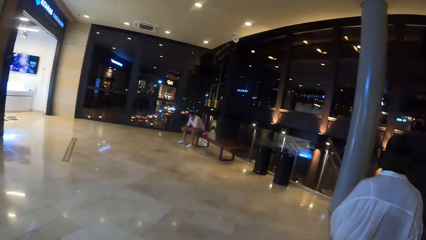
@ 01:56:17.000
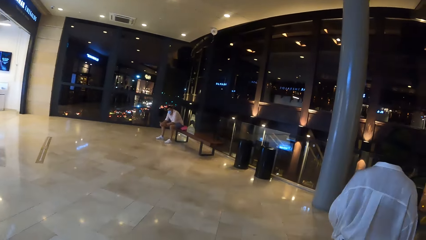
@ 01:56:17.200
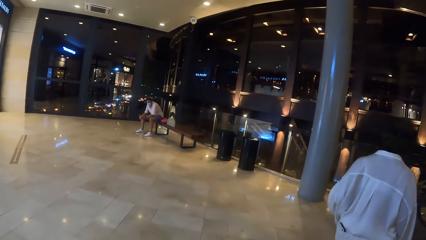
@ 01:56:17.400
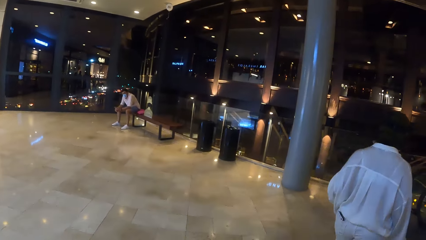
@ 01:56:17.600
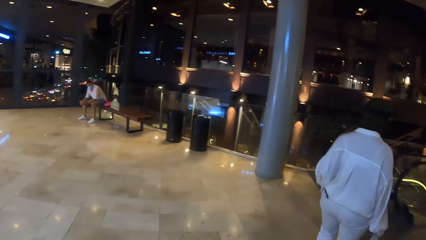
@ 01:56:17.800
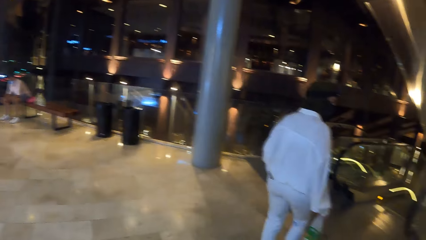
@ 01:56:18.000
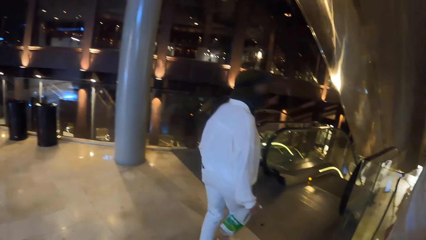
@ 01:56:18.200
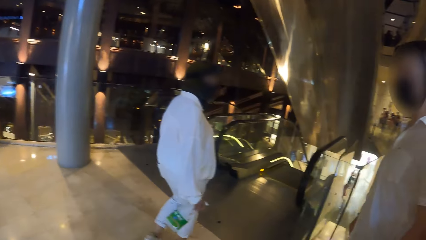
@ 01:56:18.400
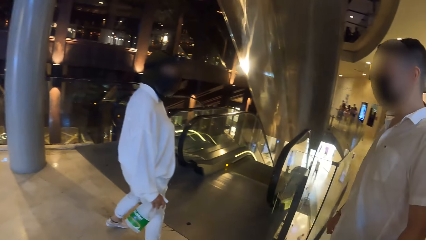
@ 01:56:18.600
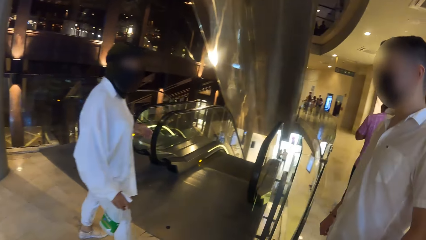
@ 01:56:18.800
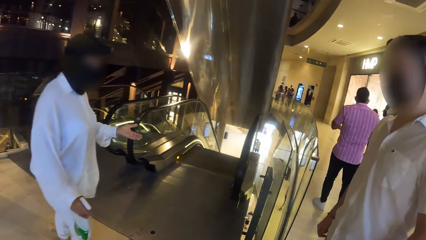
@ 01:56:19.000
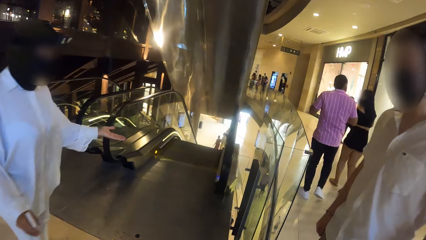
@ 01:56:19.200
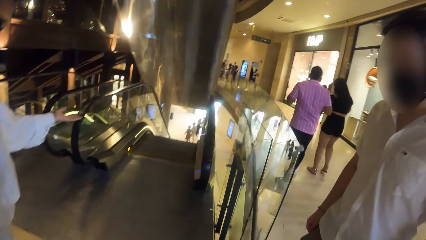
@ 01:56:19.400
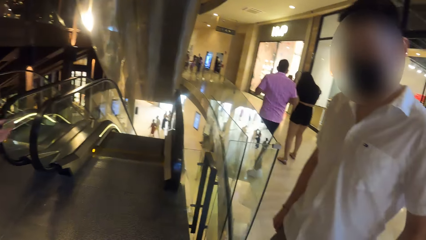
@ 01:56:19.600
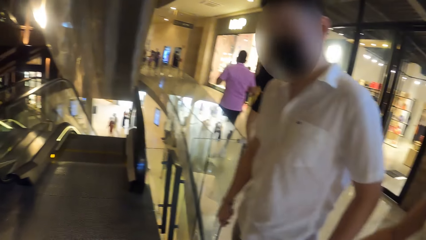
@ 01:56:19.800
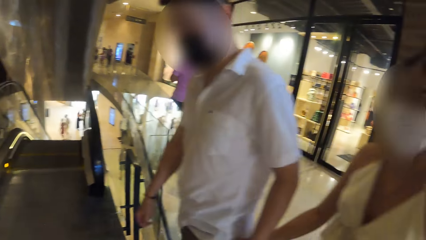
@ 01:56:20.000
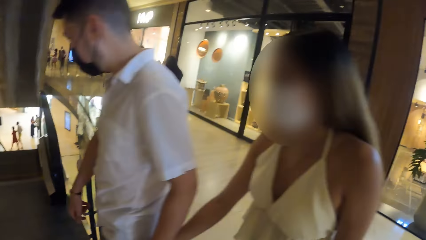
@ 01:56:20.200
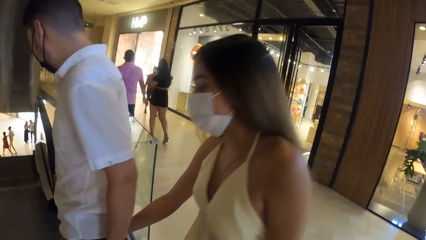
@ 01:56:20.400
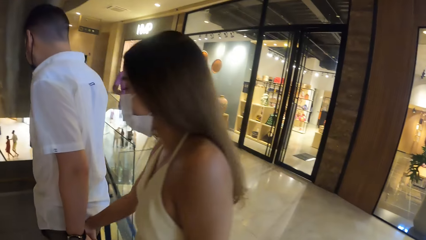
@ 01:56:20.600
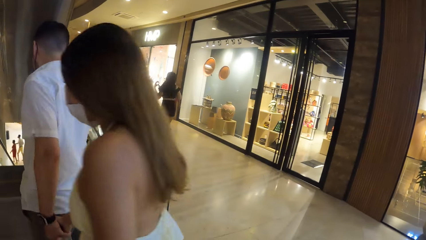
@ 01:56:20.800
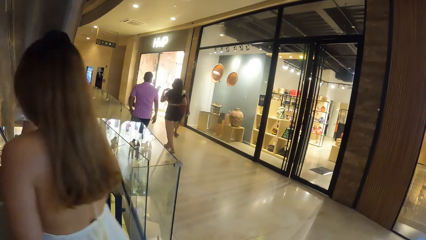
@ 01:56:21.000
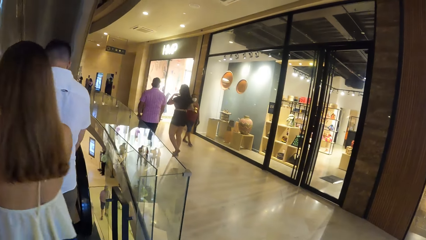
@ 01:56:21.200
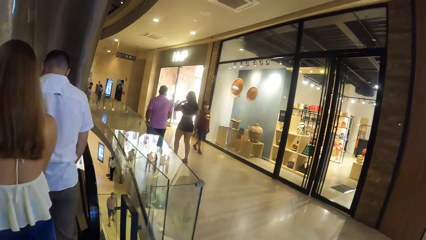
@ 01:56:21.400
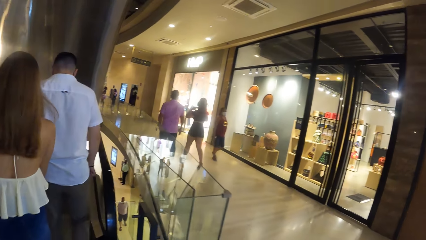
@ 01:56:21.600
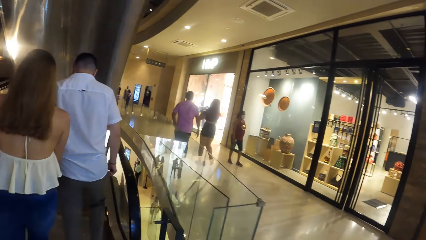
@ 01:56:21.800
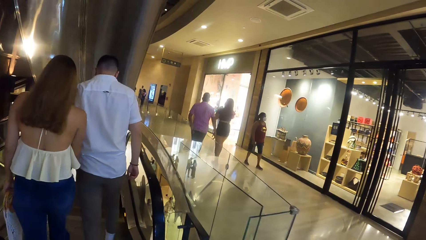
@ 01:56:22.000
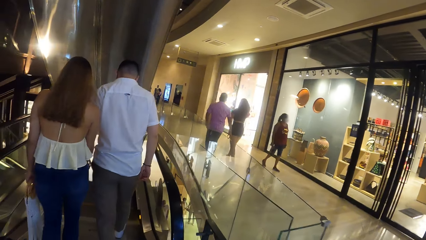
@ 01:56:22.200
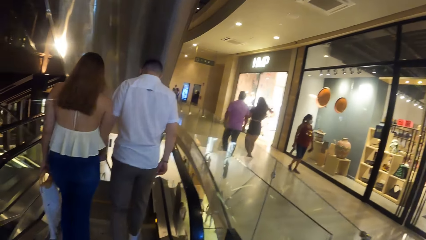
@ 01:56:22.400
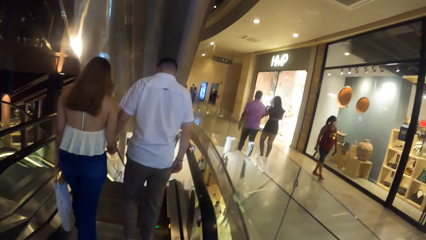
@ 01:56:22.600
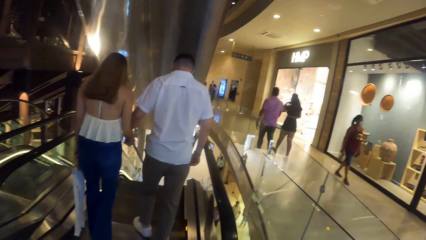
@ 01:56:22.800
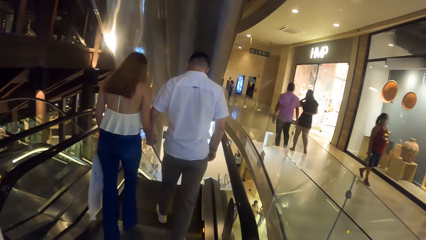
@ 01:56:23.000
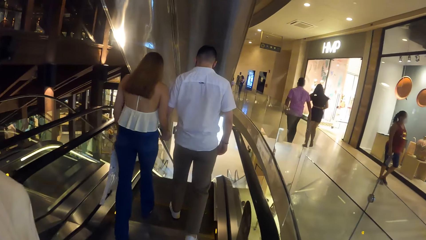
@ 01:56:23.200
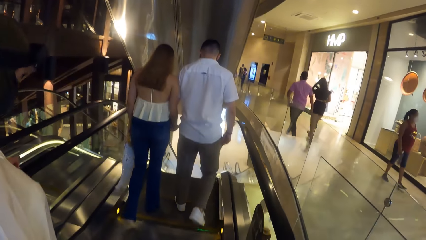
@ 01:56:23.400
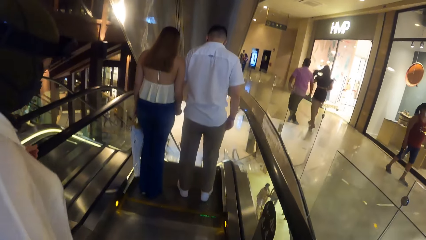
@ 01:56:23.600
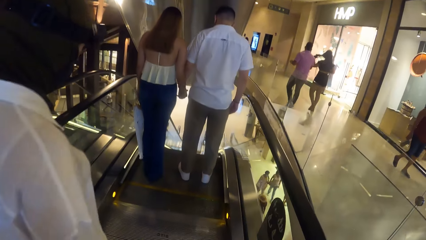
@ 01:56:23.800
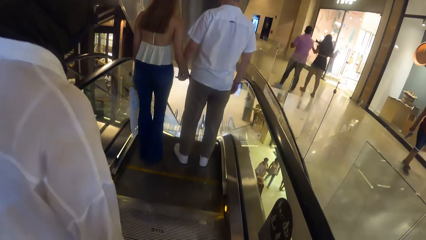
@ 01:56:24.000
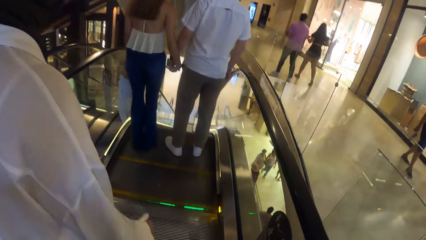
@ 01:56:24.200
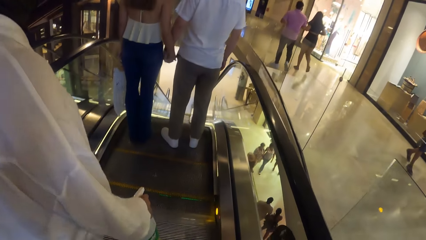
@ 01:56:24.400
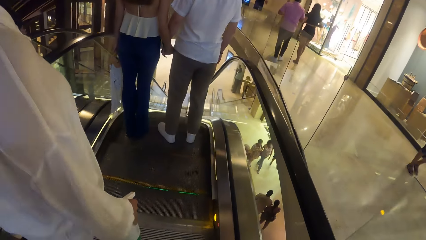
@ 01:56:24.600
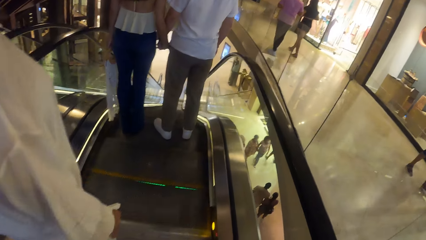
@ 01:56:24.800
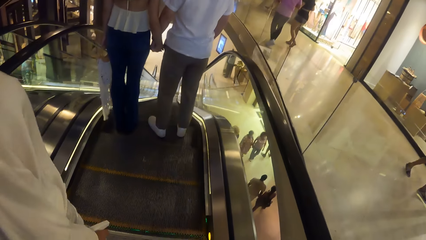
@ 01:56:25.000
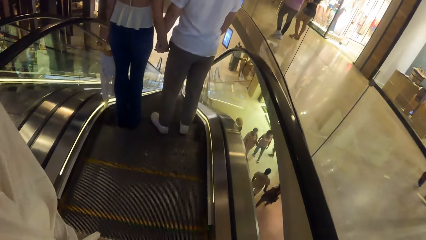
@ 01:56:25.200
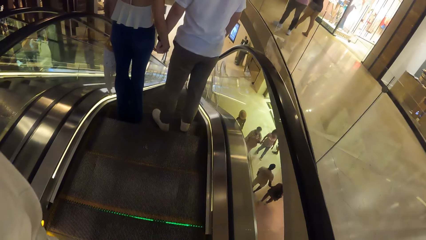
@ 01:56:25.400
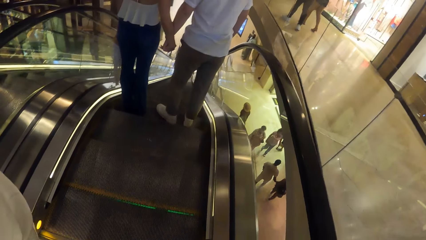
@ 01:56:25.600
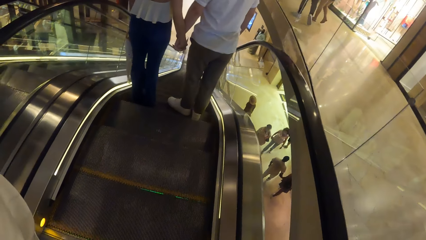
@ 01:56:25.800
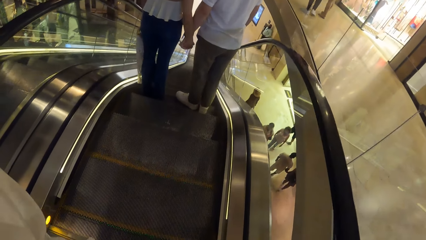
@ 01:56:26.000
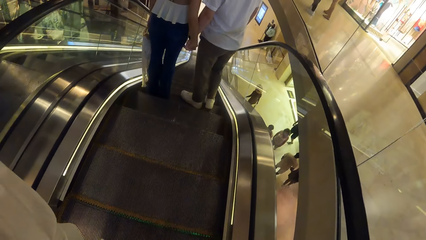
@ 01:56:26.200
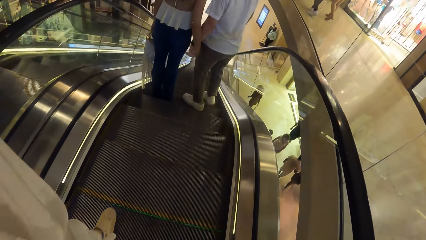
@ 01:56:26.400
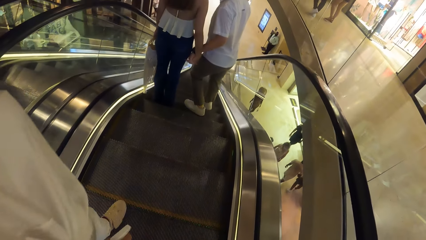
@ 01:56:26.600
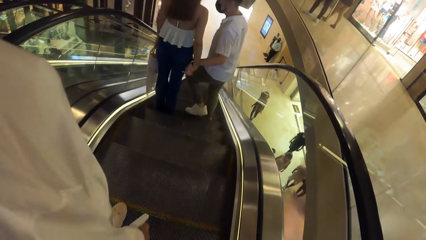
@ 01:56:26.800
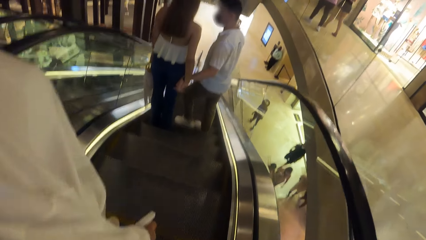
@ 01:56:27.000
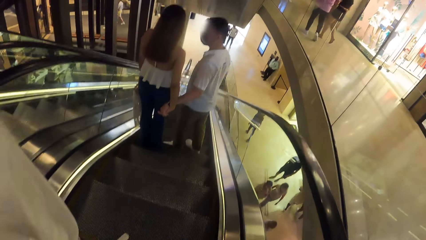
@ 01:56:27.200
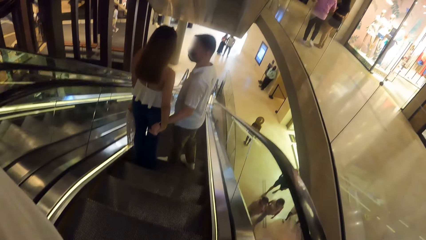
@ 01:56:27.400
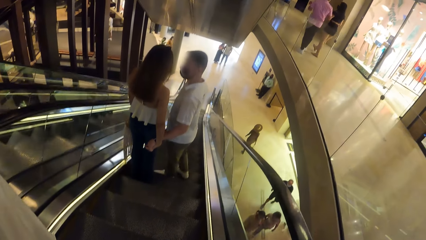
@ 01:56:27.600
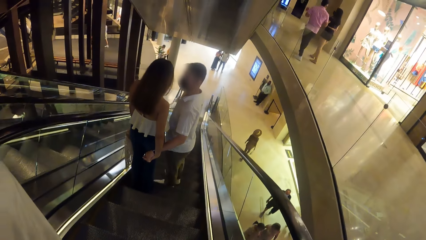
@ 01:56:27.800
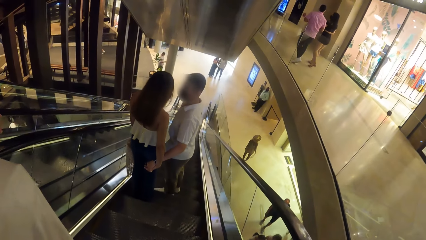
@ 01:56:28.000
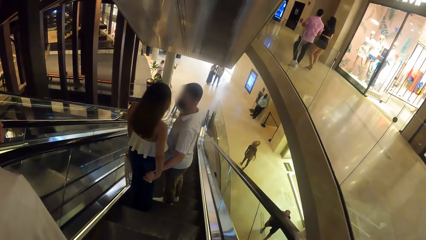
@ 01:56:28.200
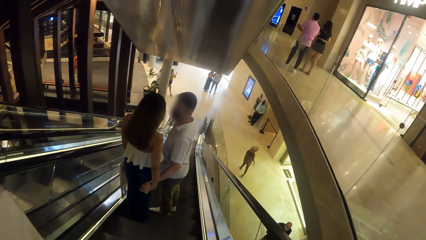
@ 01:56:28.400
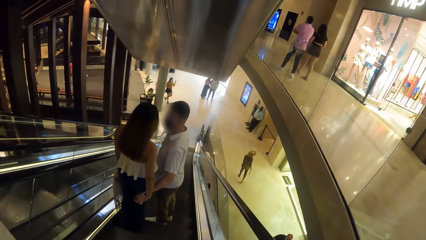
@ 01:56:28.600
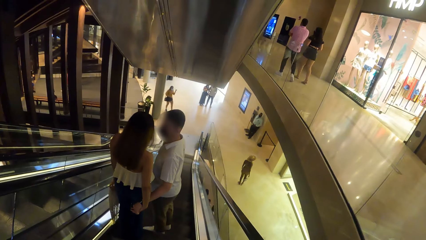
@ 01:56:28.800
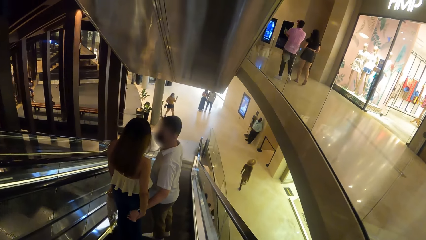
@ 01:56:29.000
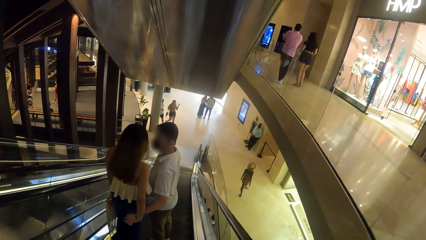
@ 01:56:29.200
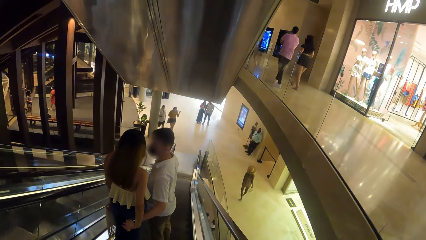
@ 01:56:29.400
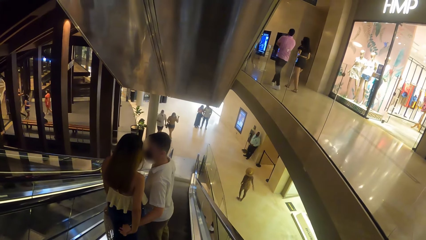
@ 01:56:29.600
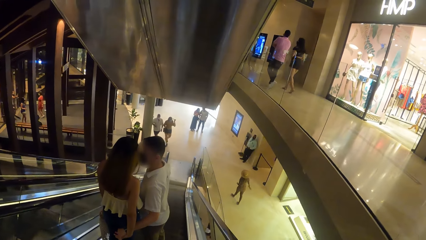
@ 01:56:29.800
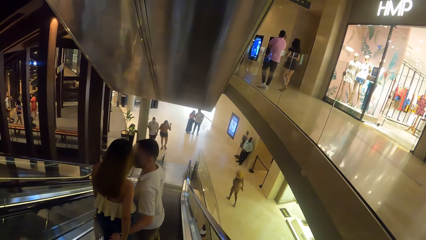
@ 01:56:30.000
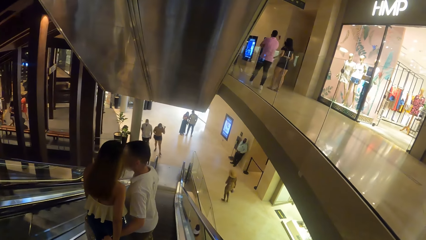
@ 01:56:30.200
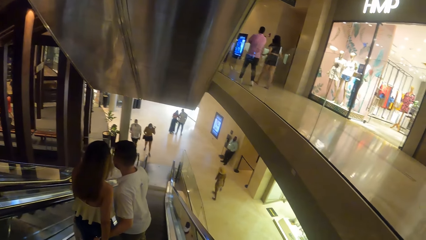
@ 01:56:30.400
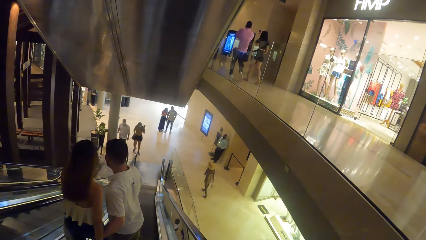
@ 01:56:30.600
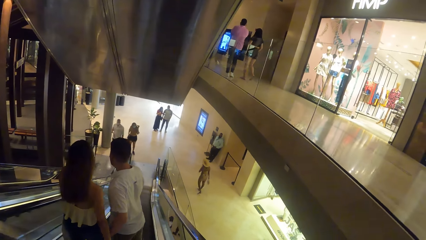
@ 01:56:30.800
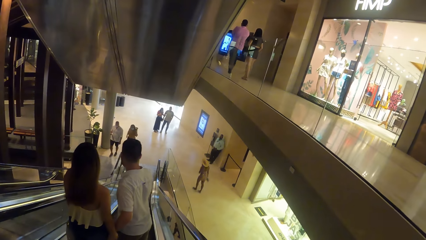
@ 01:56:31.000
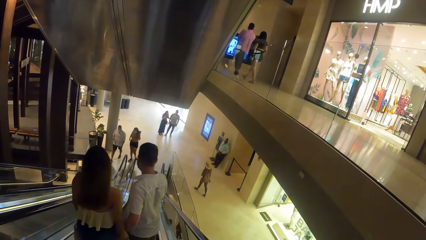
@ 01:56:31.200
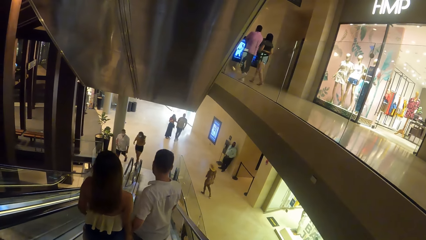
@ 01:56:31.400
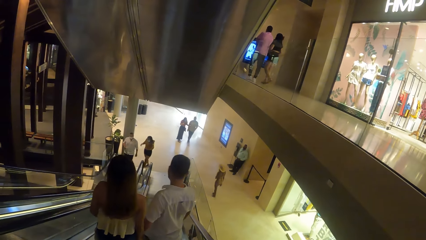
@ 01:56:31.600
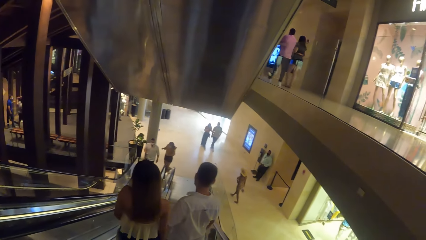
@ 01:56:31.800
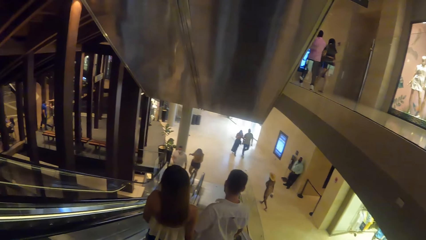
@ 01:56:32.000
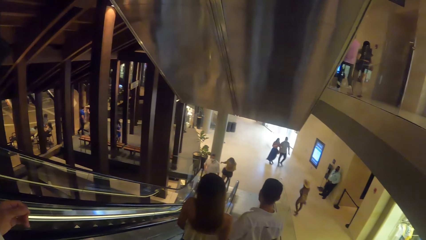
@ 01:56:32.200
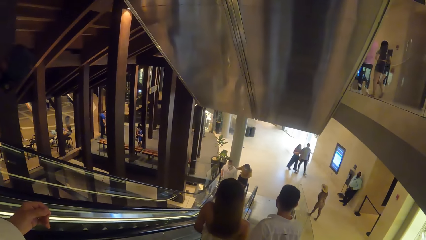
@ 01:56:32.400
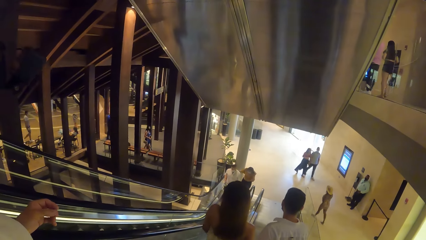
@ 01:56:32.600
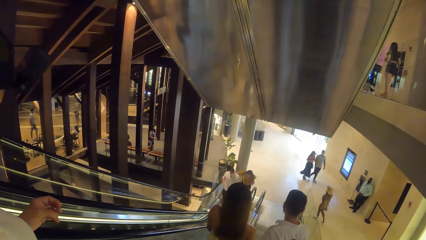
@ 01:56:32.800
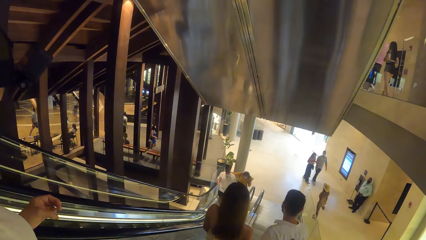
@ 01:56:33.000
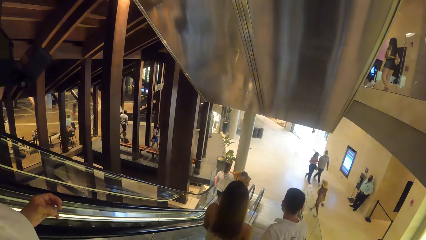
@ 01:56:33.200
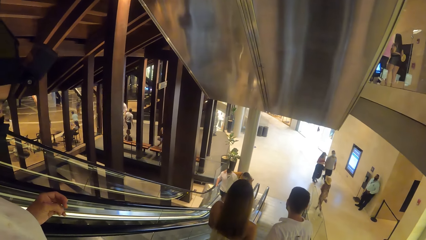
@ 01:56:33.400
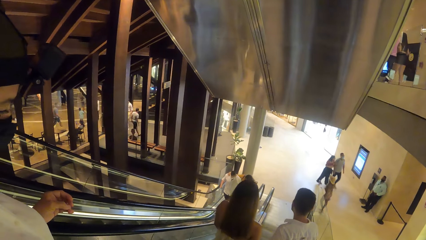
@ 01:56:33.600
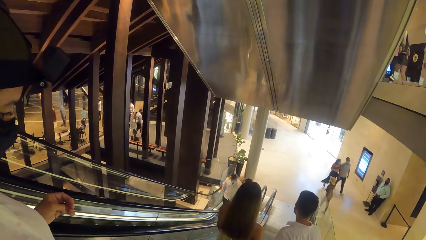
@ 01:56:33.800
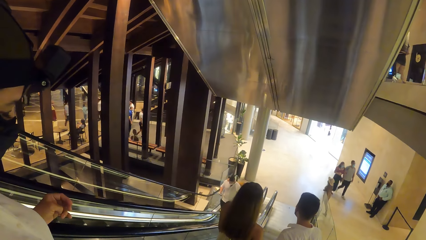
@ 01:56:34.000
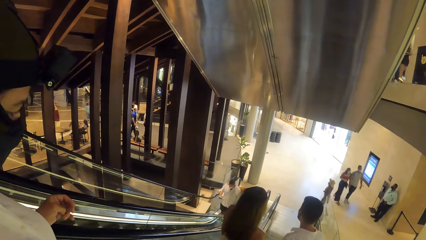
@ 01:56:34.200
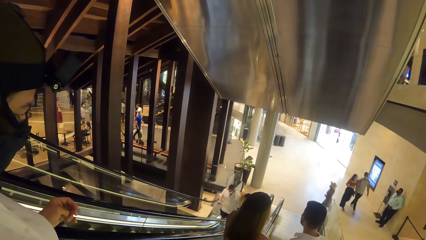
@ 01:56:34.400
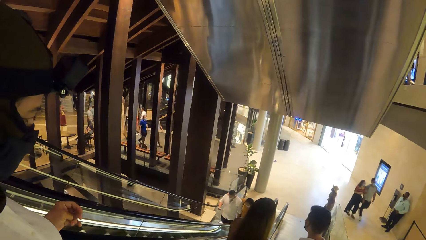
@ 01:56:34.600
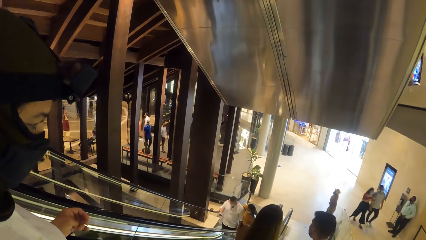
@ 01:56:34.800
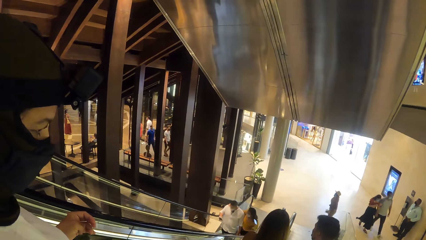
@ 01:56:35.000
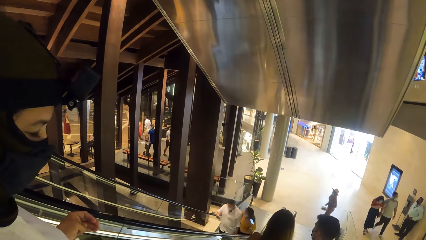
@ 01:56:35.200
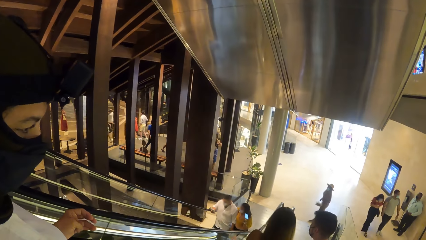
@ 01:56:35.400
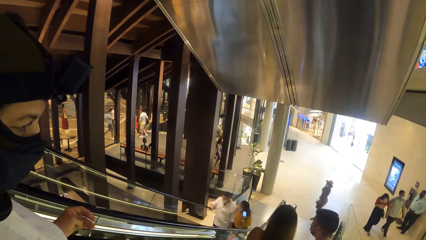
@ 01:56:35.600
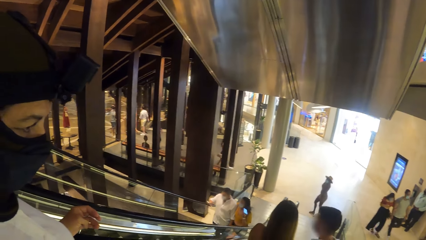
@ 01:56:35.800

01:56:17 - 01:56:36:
The woman interacts with a man and another woman. The camera wearer descends the staircase with the first woman. The woman descends an escalator. The camera wearer descends the escalator.
